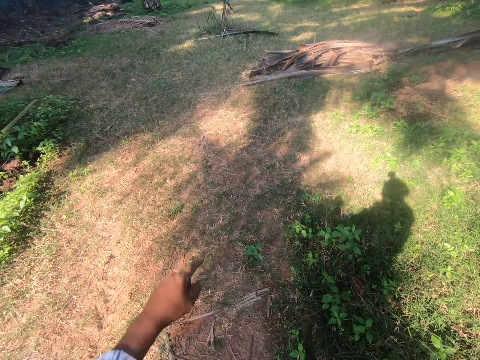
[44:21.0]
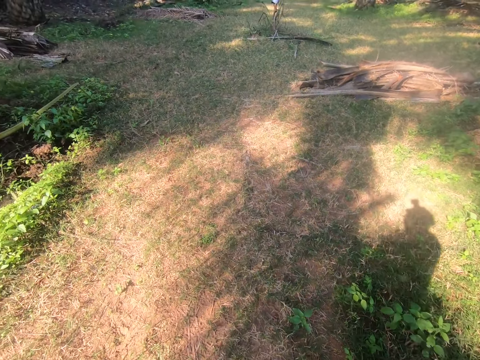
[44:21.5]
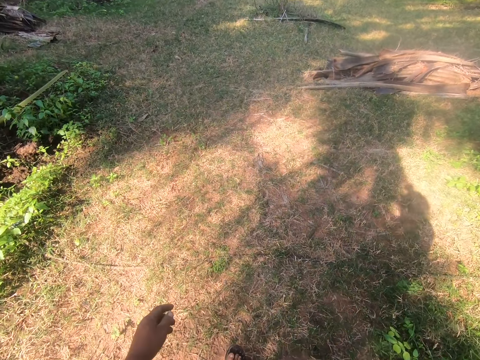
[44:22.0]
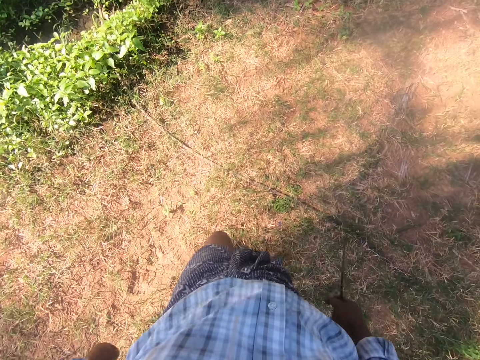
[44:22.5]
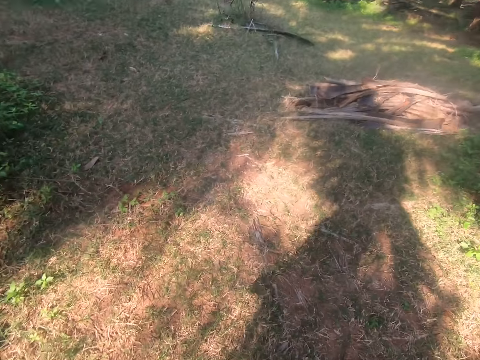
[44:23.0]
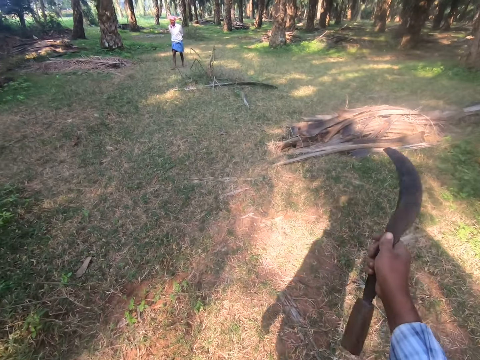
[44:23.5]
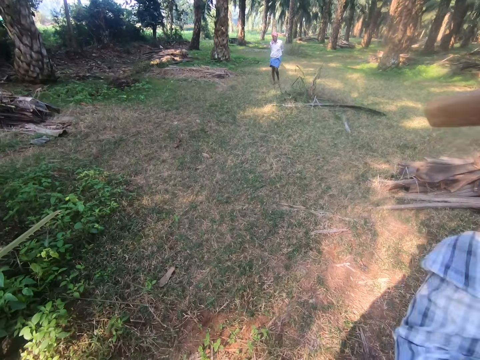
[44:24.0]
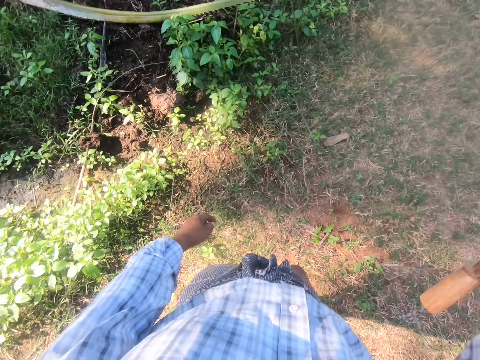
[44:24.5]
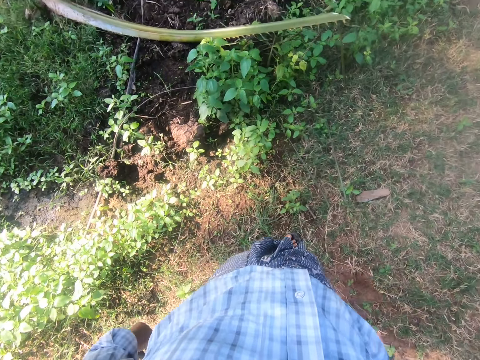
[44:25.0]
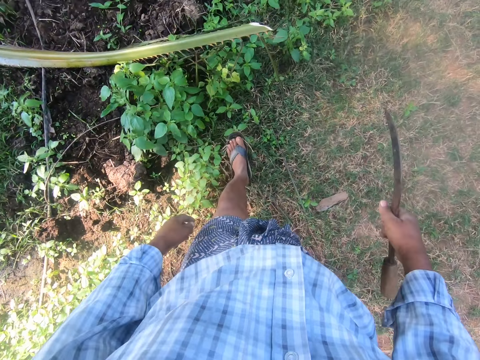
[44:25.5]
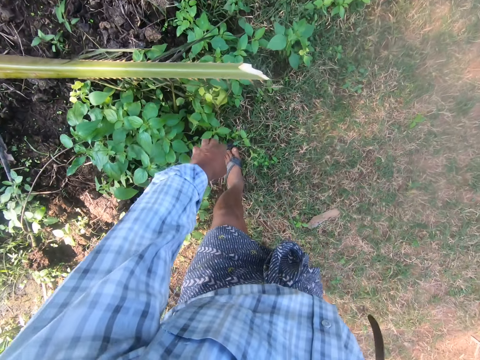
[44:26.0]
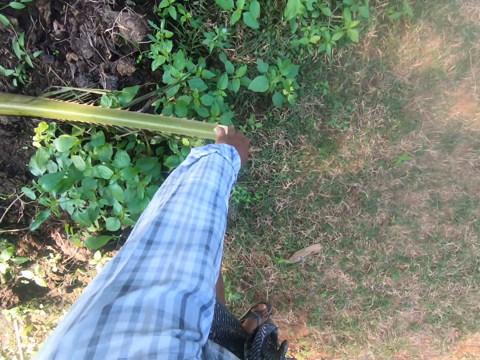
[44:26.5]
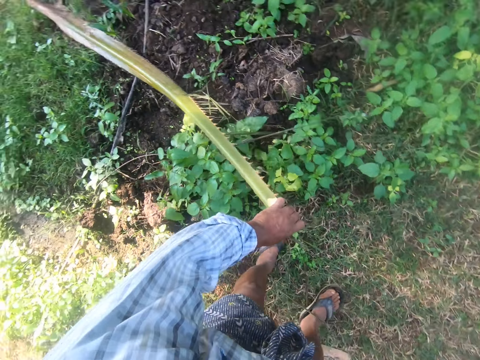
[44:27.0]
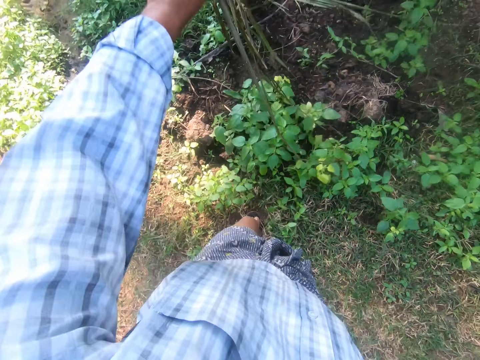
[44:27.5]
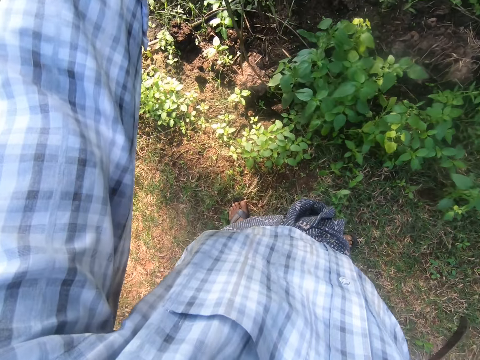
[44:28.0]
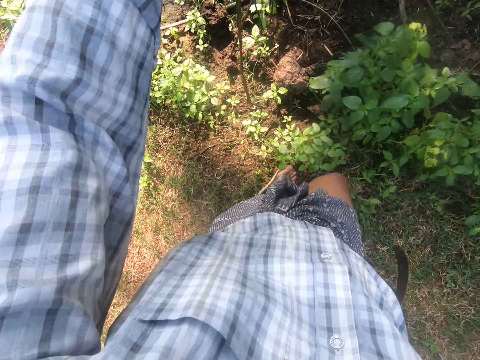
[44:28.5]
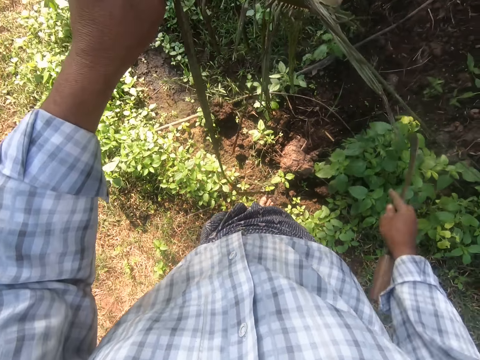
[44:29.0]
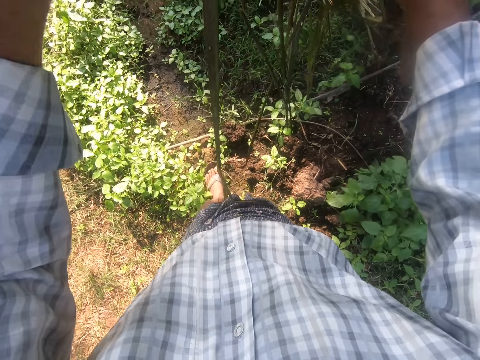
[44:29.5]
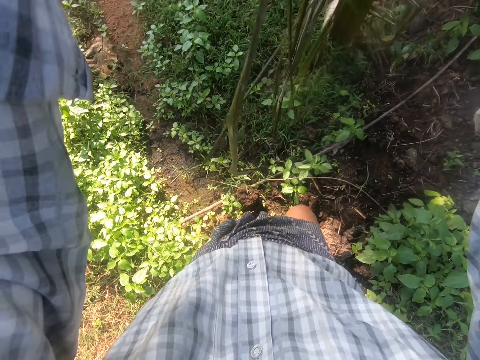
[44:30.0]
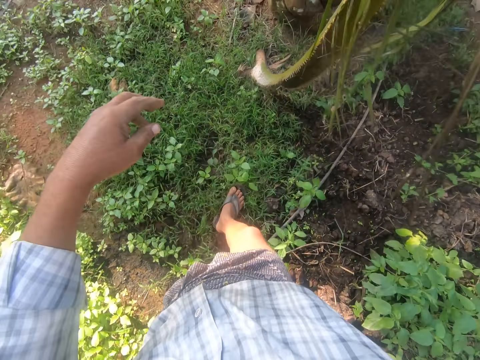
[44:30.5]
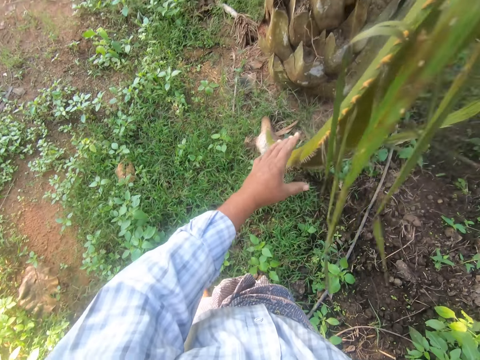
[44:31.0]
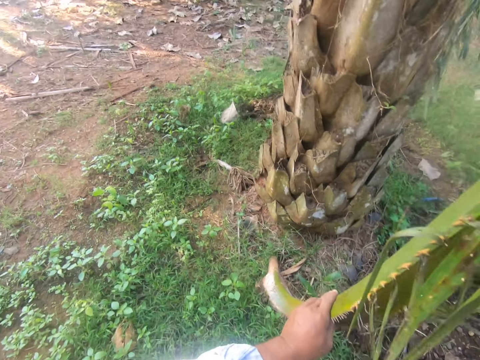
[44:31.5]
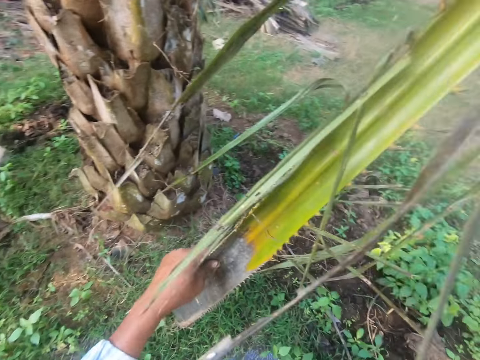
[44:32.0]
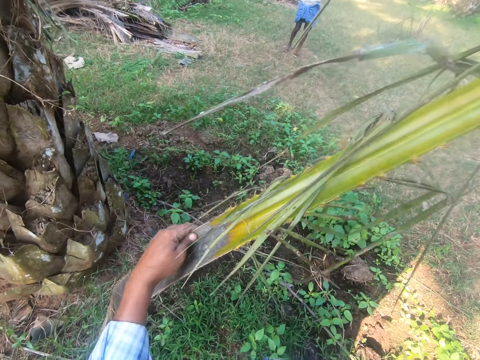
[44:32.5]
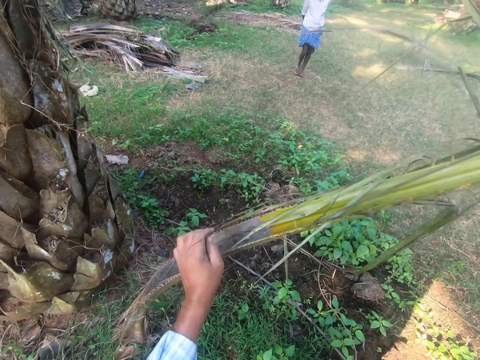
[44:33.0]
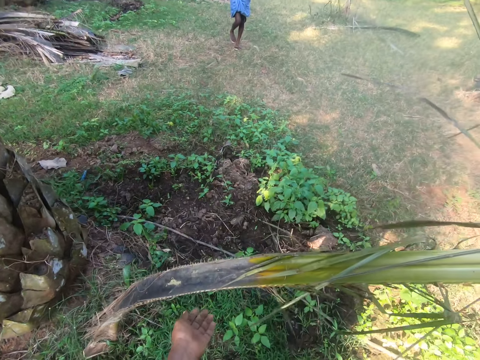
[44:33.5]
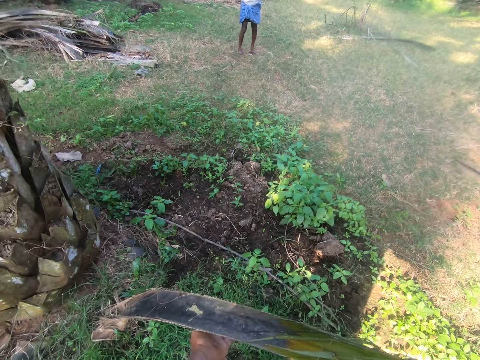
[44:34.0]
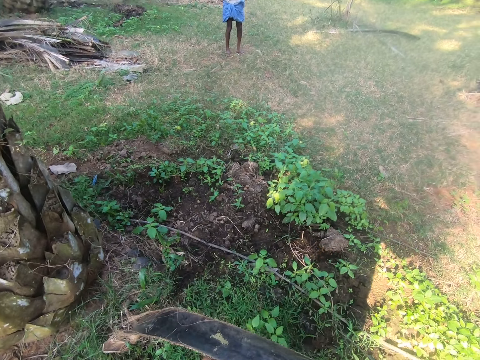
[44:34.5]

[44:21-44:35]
The camera wearer points at a man. They pick a palm branch. They pick a rachis from the ground.

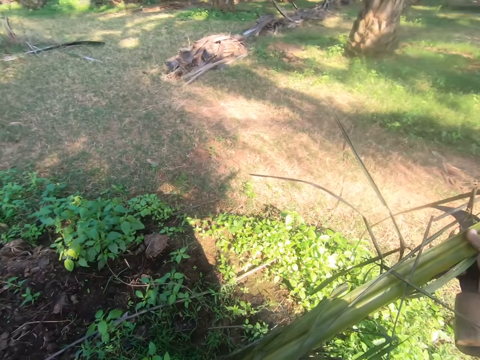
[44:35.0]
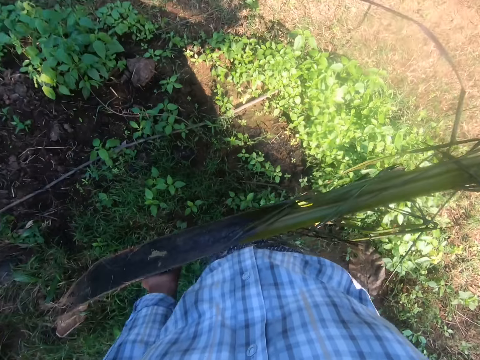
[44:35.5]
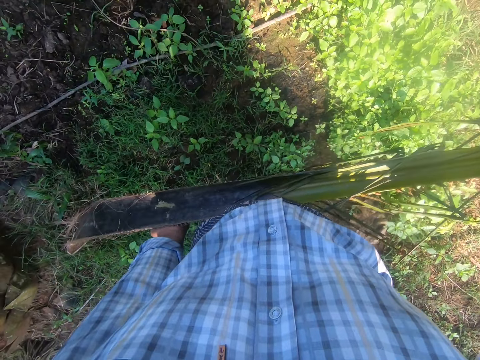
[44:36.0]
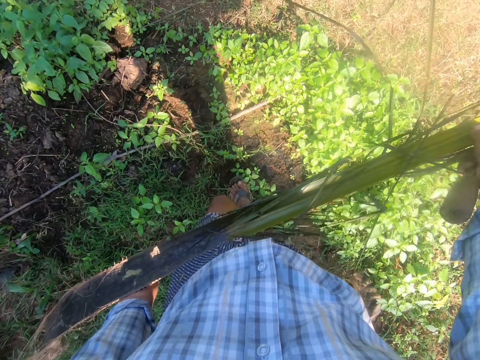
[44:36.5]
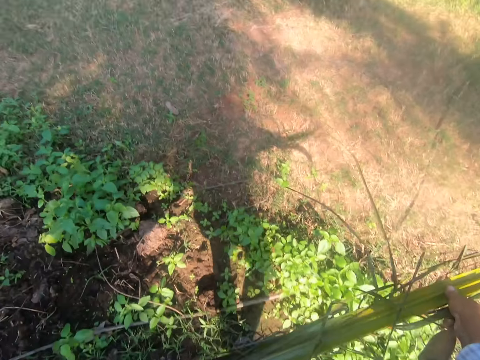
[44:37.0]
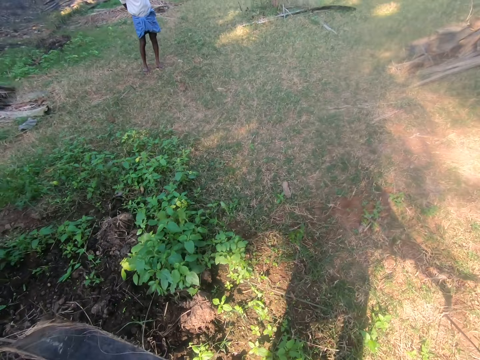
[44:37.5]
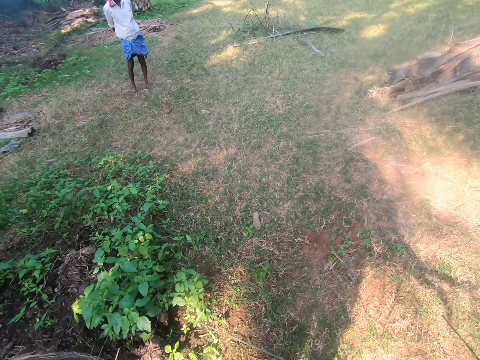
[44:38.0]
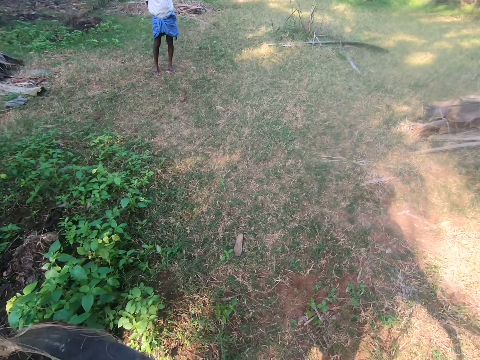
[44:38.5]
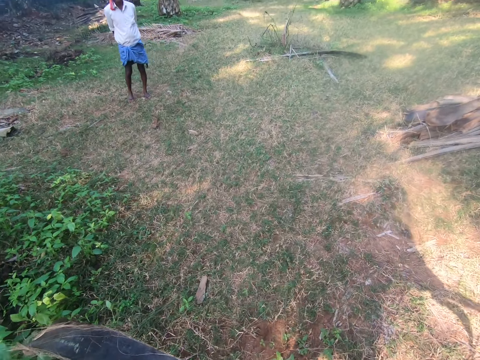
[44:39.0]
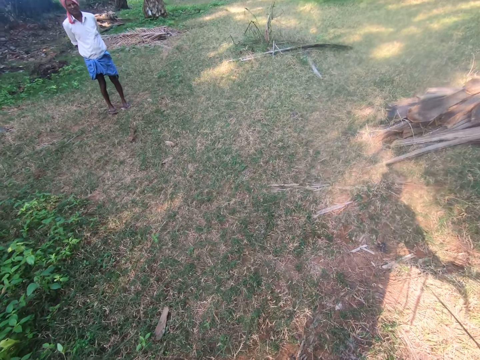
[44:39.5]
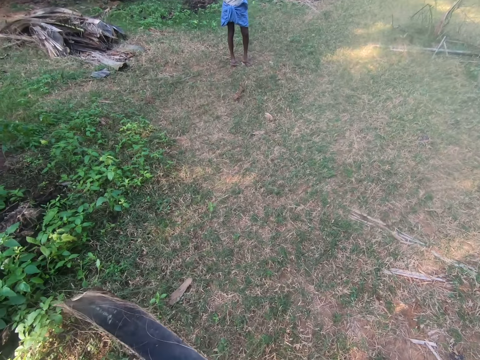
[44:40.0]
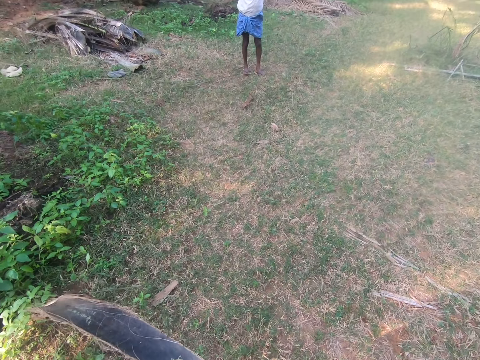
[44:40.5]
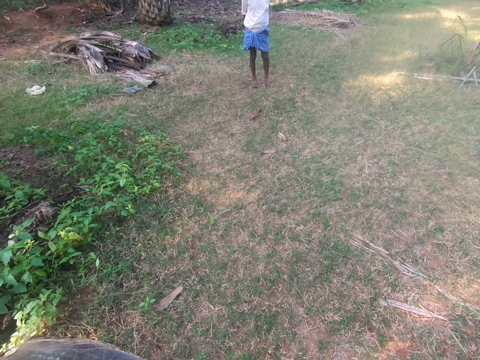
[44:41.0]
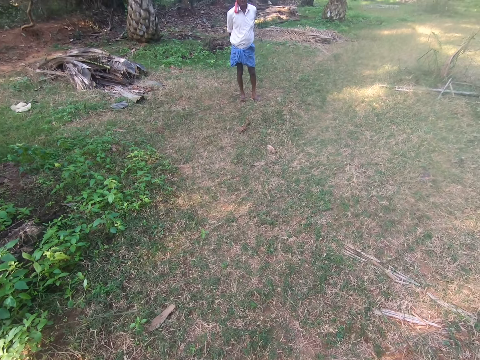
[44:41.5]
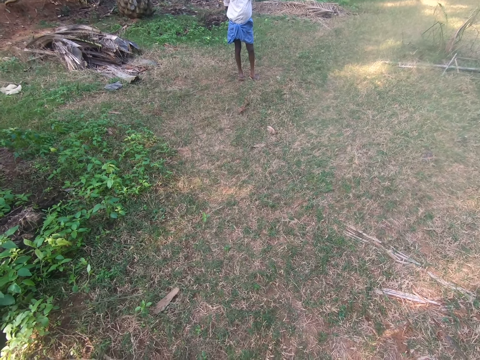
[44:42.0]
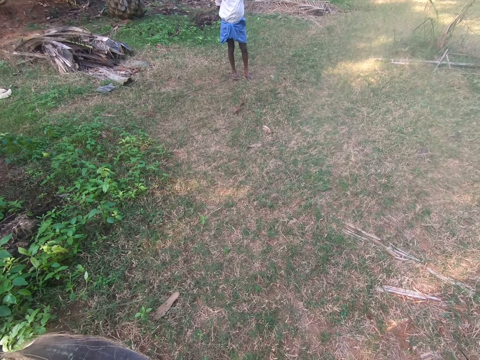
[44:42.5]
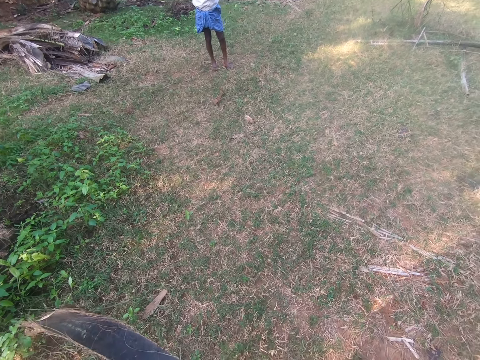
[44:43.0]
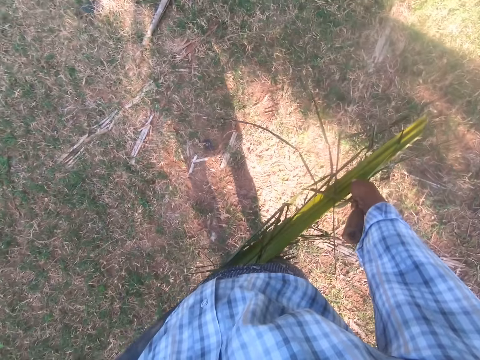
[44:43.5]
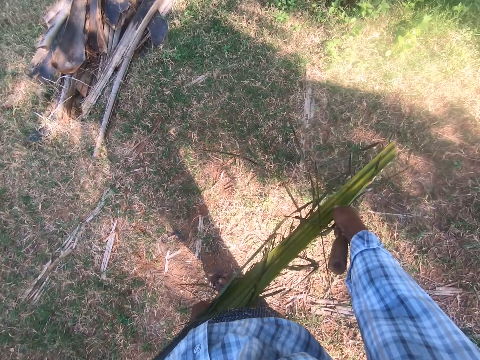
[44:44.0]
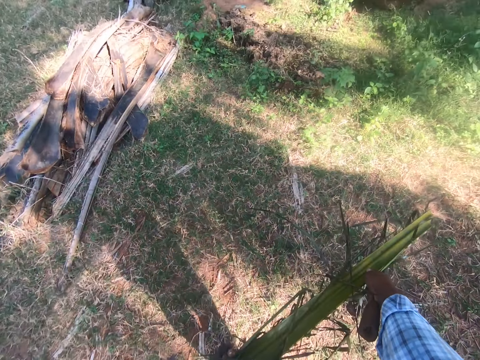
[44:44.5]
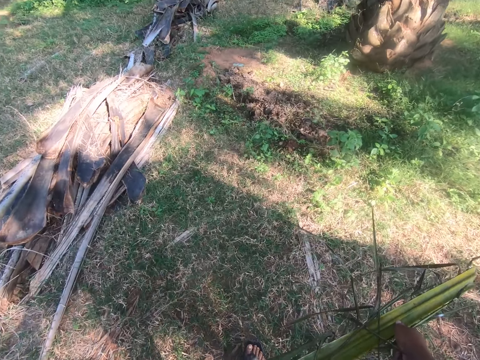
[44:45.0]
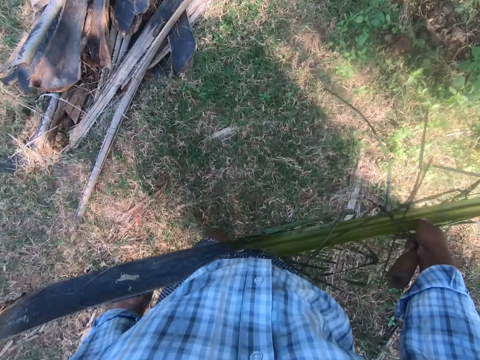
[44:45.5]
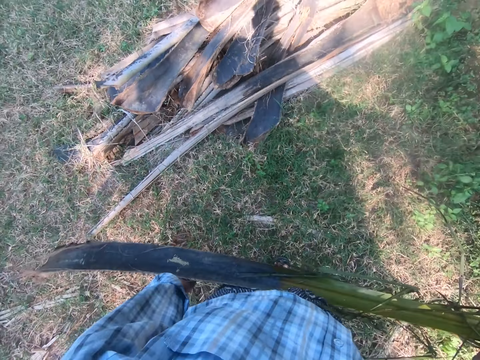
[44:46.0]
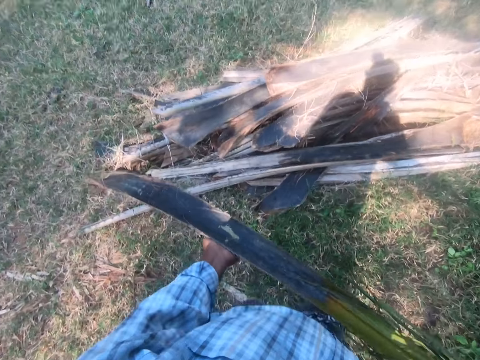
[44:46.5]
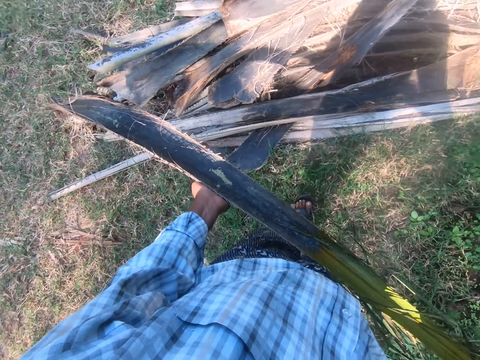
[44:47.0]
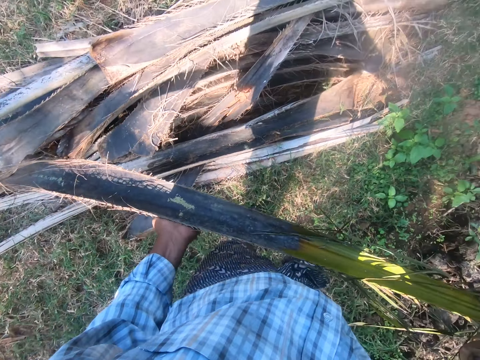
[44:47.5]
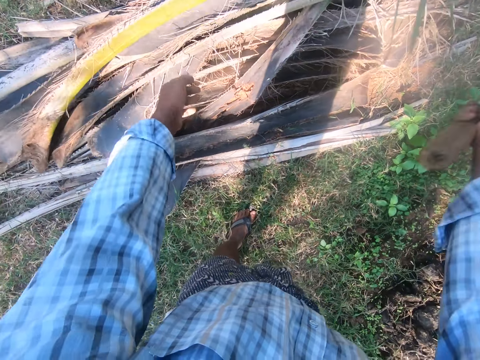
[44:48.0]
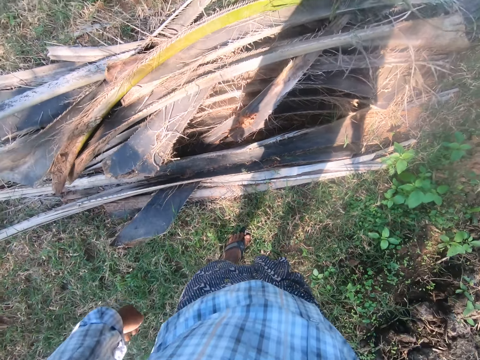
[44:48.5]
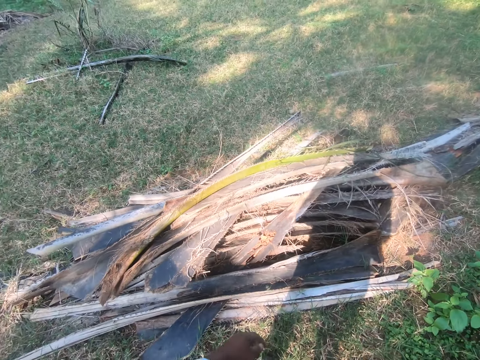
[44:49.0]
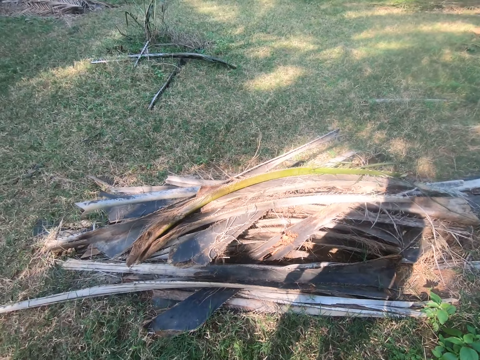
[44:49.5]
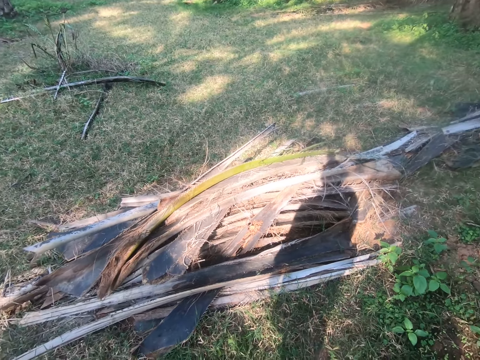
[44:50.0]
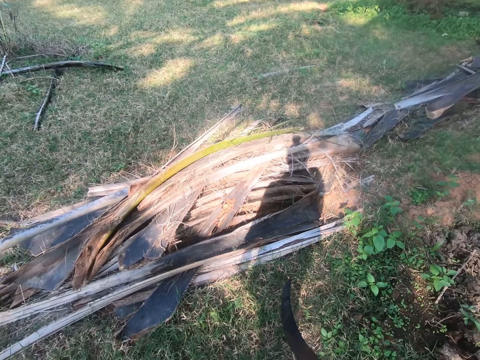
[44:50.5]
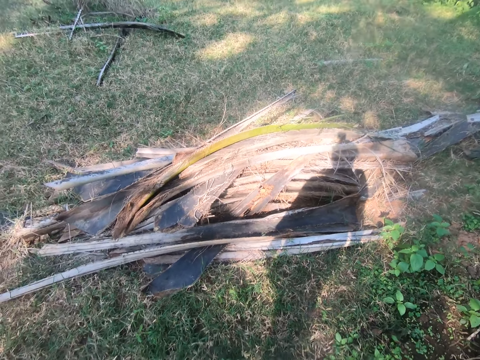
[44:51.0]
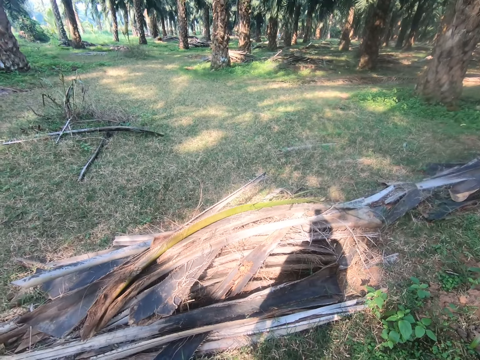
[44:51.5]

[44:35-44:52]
The camera wearer walks around. They drop the rachis on a heap of rachises.
